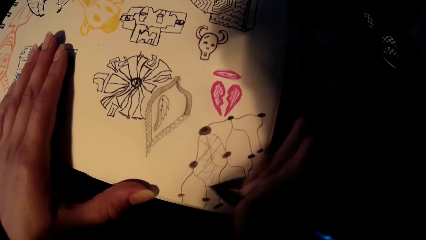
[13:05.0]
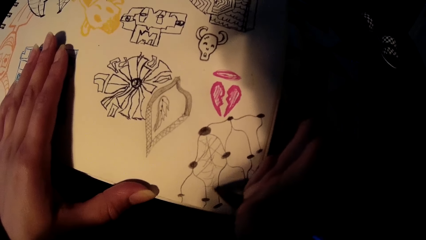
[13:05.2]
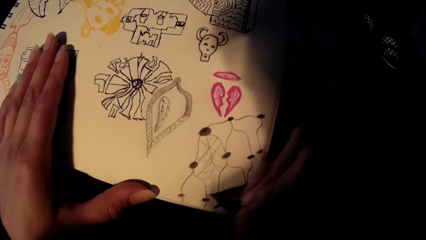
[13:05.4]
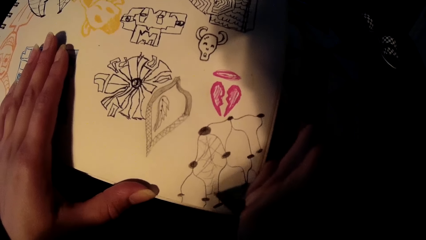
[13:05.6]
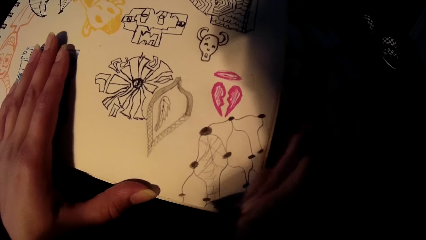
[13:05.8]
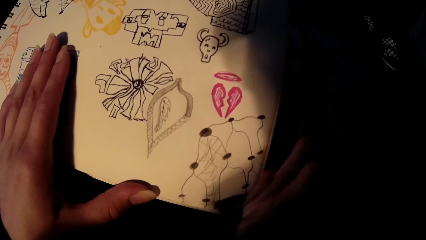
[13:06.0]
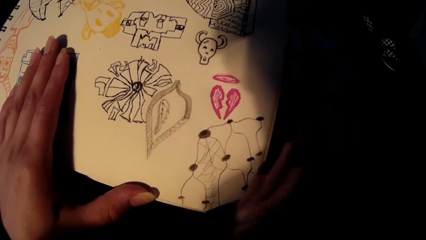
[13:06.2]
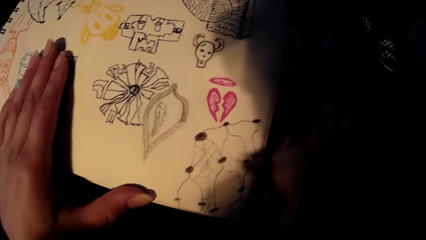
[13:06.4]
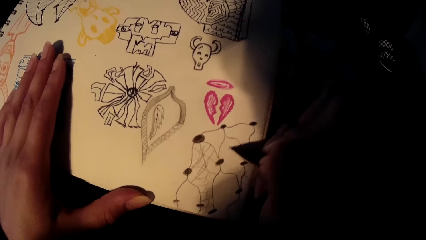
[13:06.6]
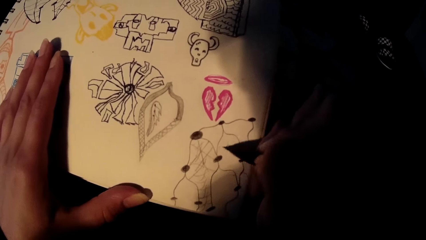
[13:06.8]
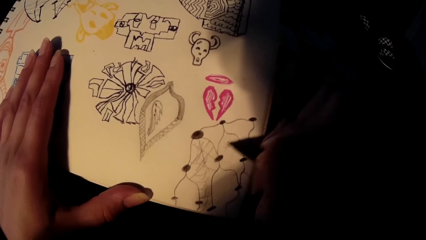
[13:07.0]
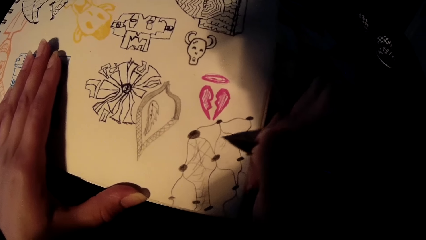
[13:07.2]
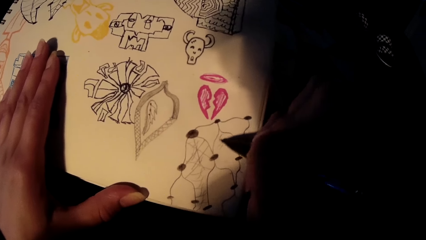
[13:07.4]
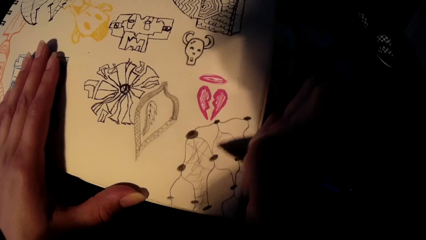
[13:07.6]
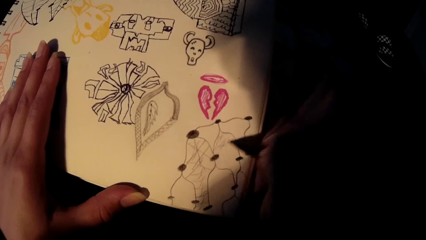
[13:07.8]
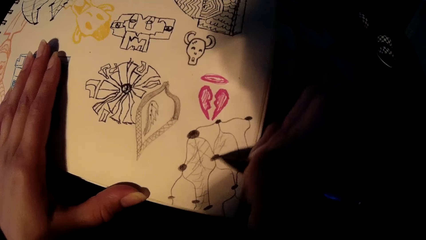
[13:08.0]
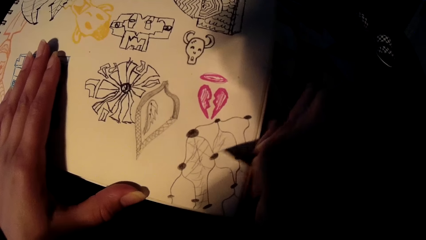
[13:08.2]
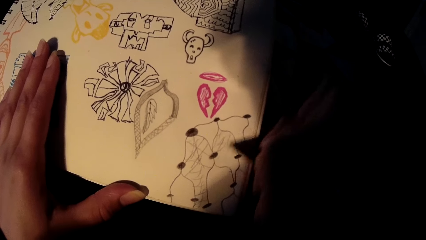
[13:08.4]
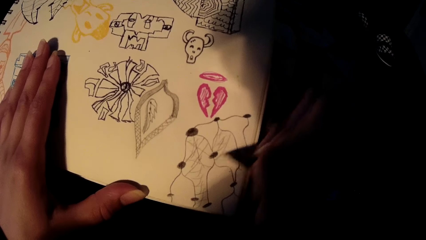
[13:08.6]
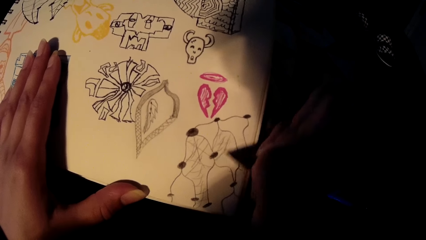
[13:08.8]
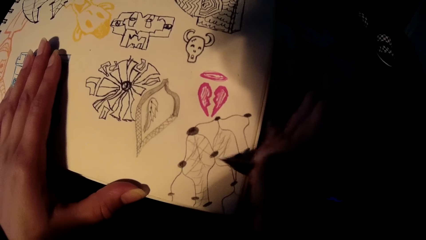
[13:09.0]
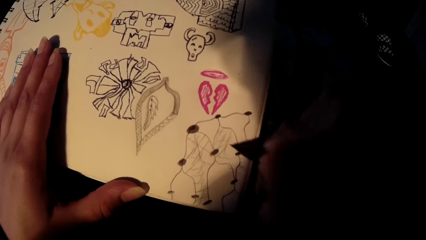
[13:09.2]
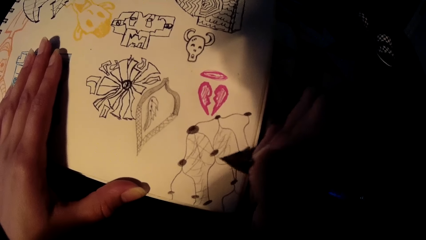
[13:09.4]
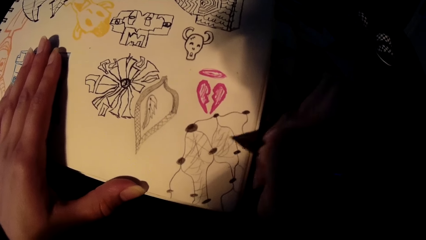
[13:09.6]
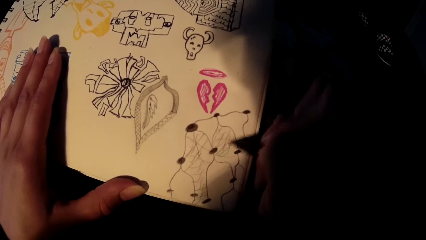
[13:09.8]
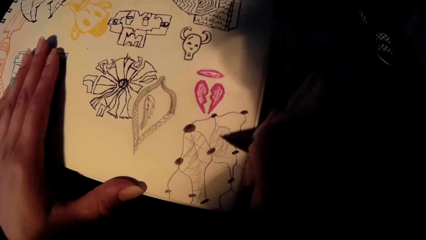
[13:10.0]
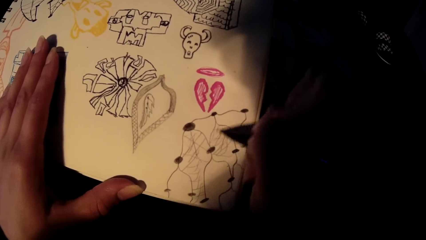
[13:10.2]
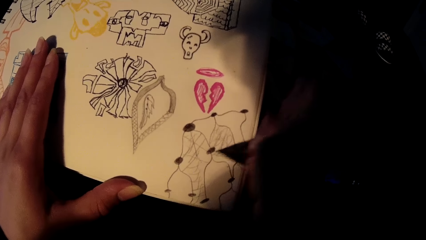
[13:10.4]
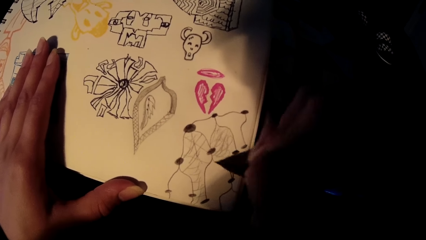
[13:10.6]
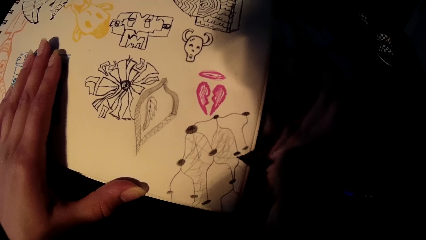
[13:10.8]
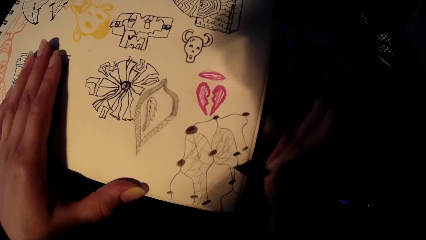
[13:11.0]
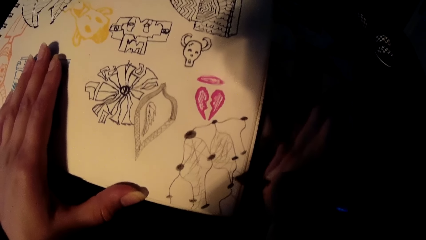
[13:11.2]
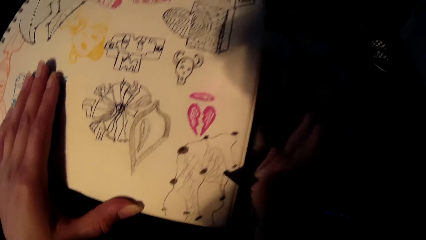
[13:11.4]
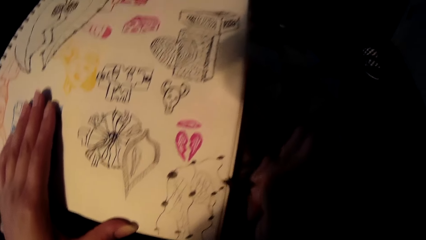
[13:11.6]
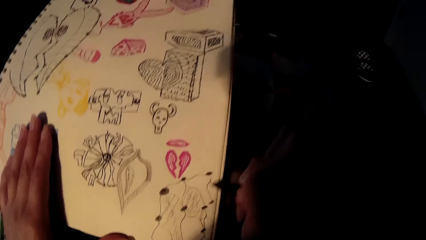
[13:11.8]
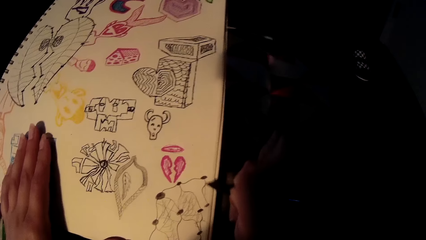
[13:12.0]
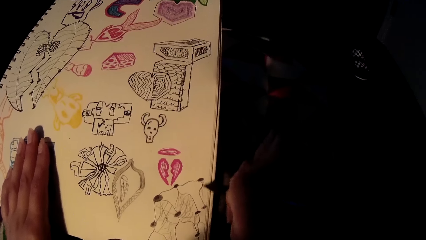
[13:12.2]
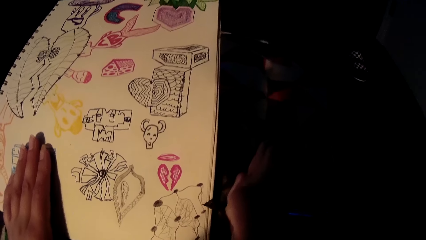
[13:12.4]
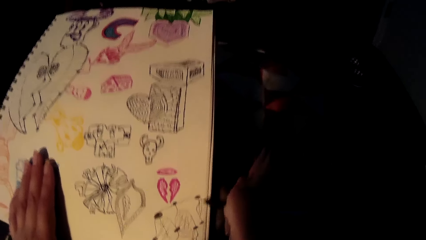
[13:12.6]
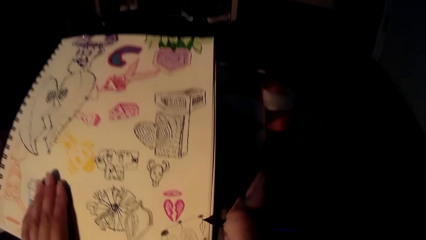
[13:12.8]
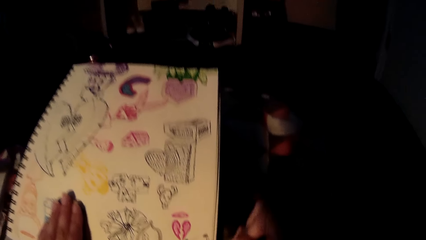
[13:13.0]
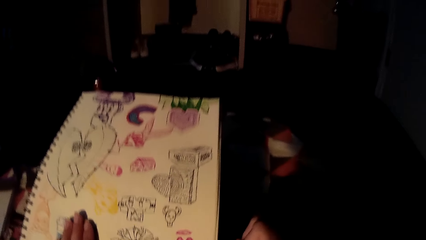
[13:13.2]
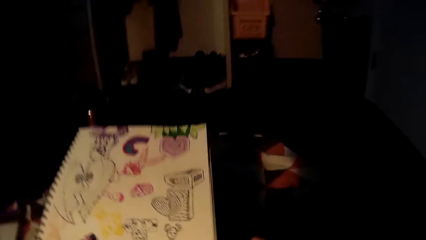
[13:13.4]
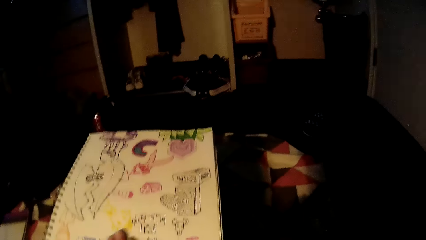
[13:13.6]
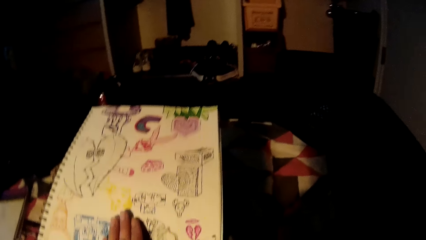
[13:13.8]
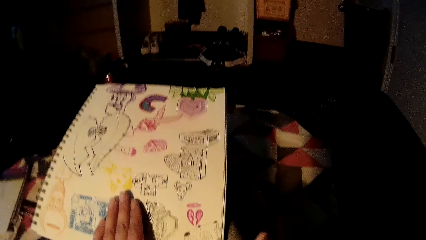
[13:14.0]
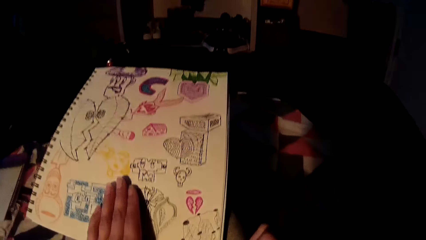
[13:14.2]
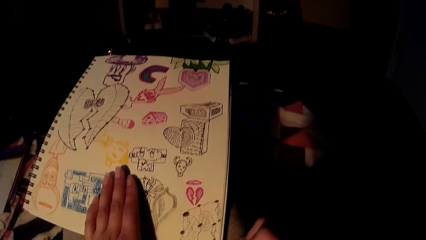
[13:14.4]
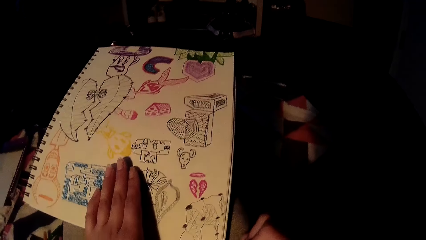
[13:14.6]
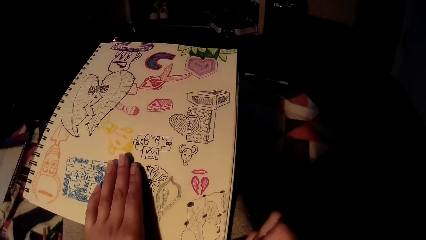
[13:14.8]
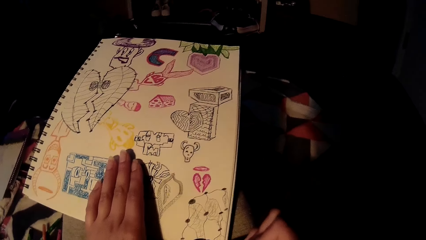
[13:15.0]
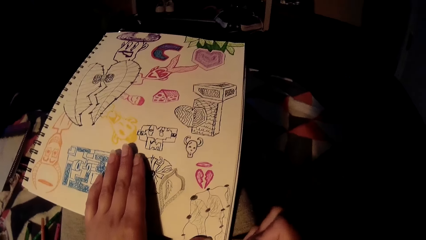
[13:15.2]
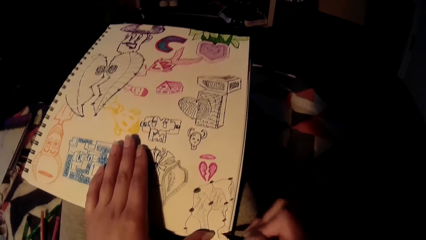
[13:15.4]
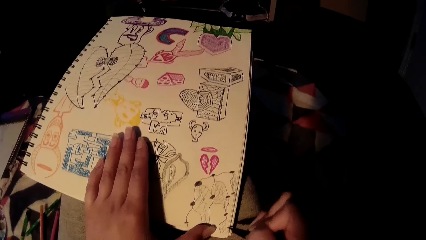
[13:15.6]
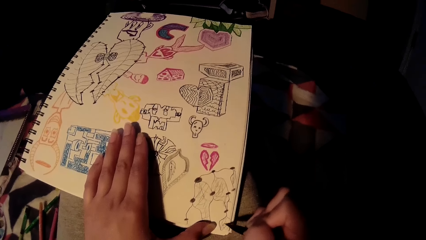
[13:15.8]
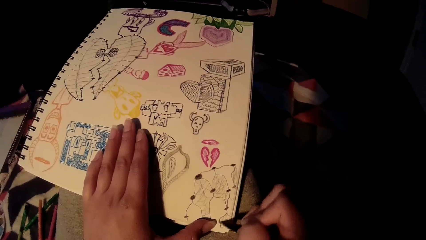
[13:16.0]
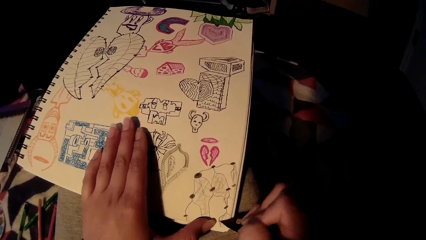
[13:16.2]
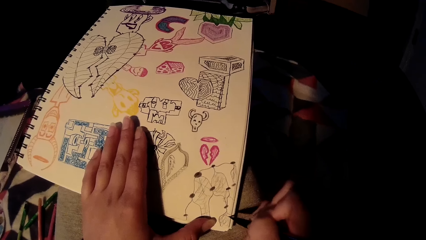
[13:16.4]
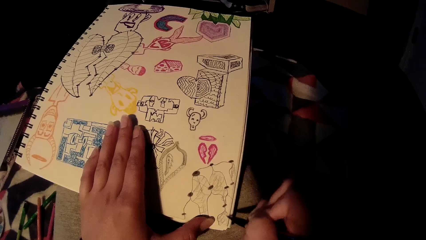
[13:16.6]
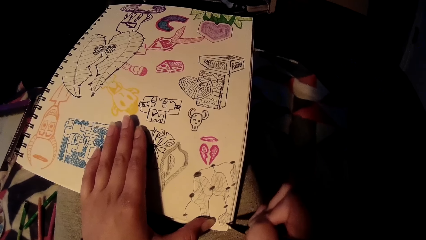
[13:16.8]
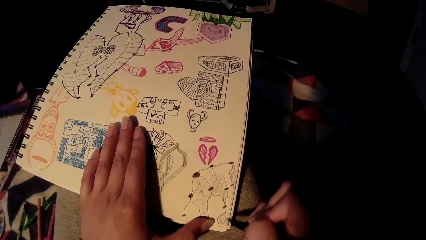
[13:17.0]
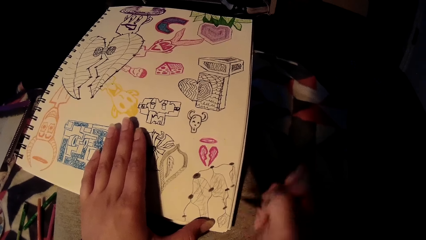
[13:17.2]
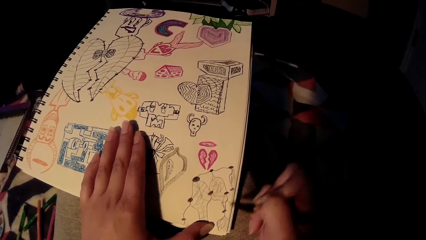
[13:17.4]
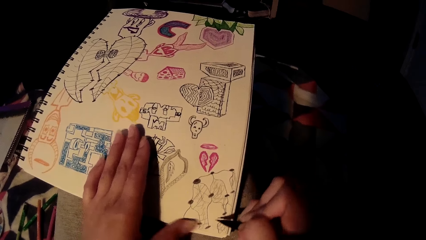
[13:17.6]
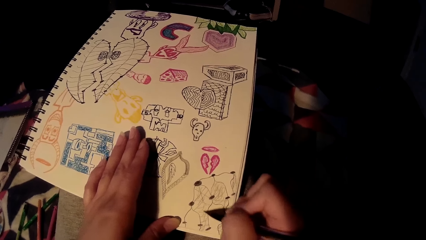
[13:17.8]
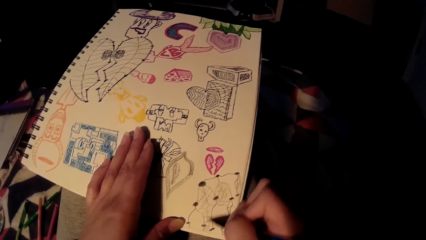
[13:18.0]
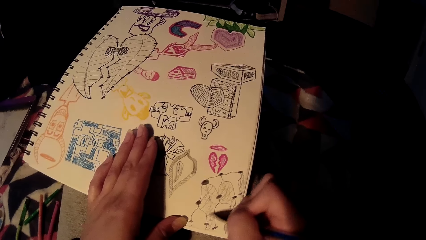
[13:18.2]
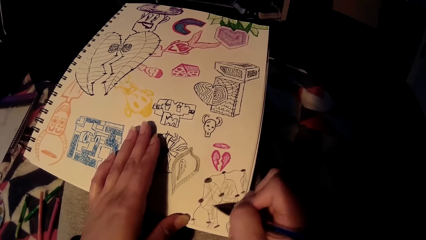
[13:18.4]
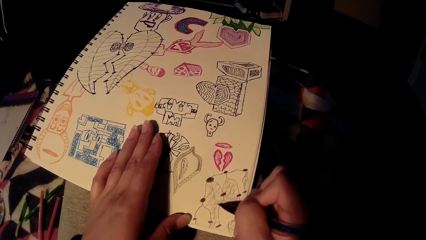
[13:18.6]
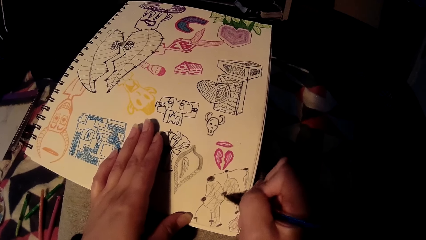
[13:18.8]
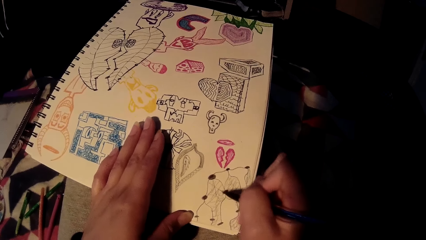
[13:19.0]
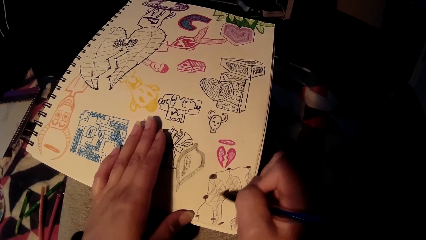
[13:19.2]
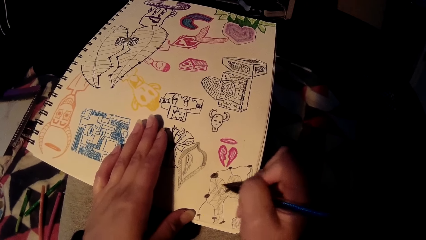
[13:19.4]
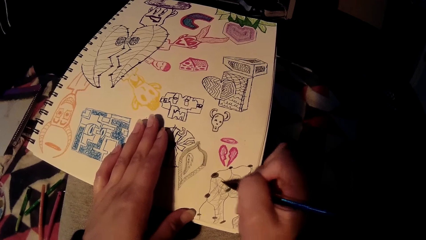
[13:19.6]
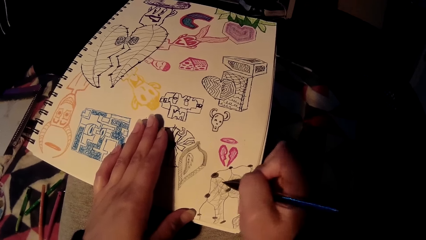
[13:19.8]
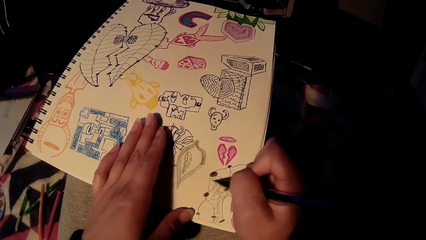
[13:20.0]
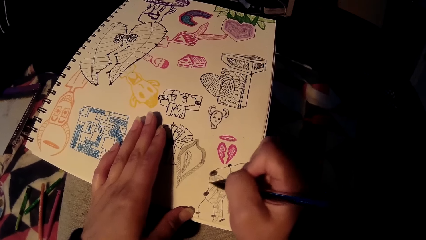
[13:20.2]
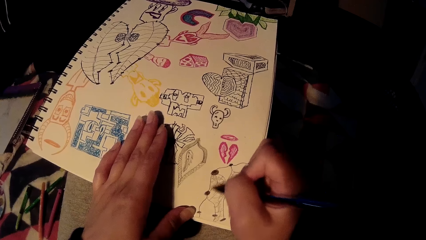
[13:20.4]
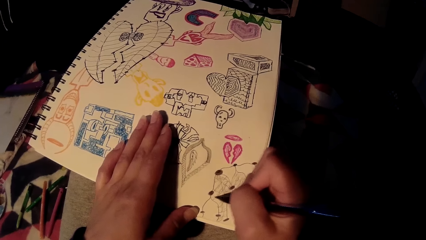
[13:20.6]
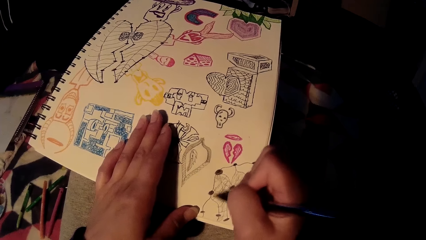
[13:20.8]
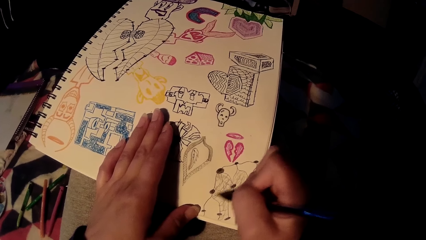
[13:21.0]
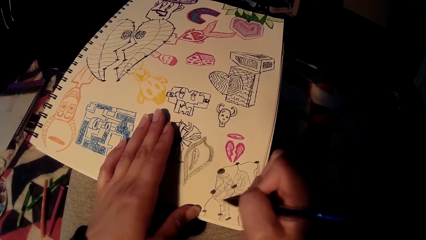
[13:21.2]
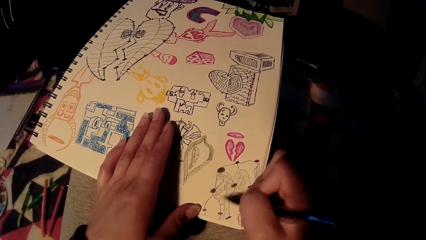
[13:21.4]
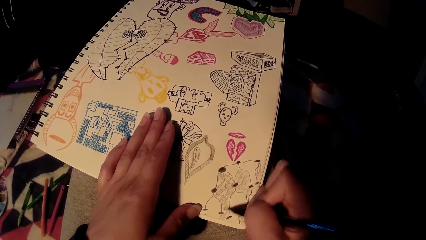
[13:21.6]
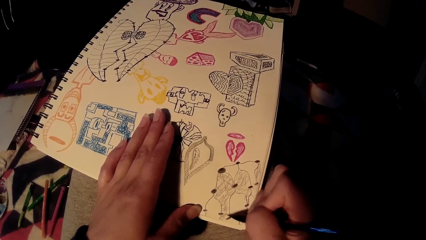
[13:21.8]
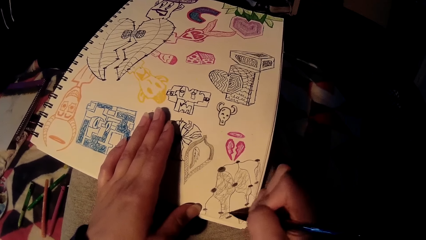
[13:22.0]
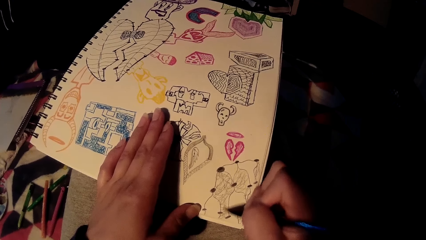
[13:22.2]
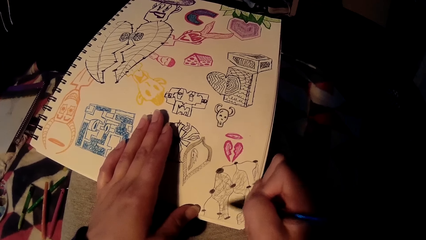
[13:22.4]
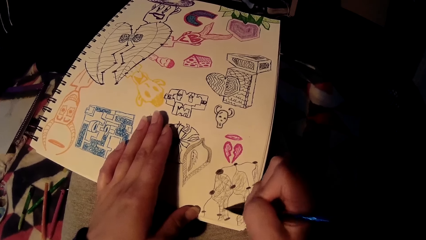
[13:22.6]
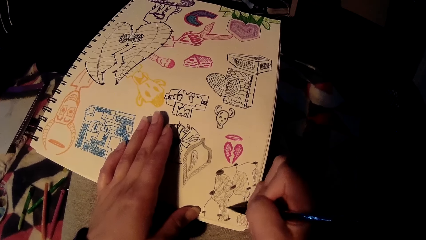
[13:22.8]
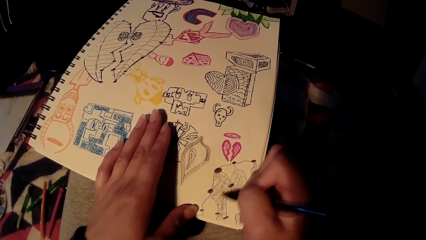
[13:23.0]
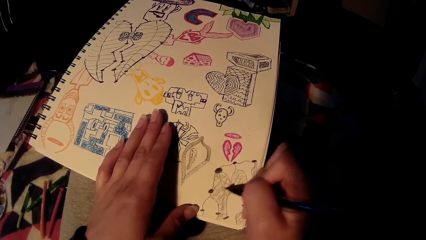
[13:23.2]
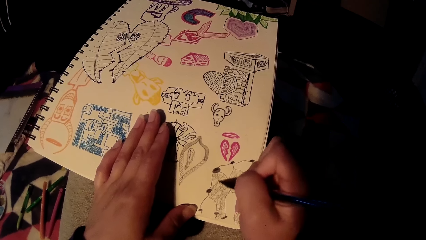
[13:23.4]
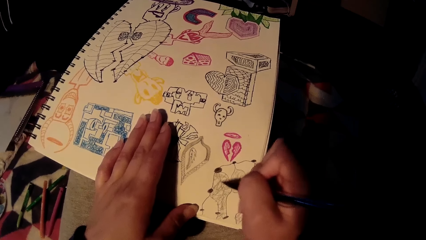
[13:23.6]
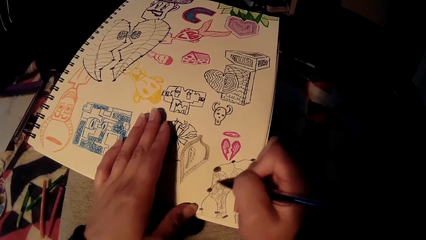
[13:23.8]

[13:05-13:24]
The camera wearer lifts the drawing pen. He draws on the drawing card using a drawing pen. He lifts the drawing pen. He draws on the drawing card using the drawing pen.
